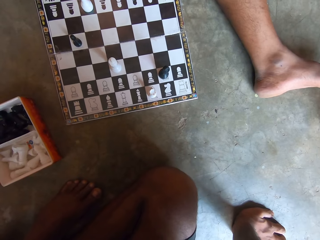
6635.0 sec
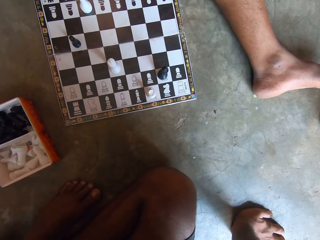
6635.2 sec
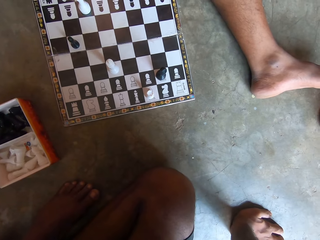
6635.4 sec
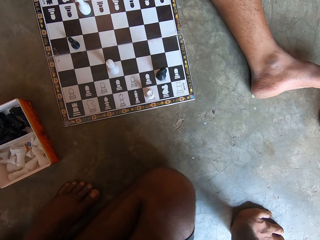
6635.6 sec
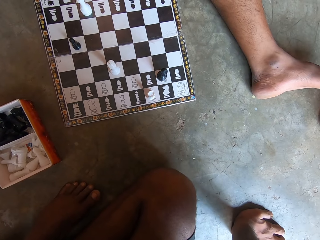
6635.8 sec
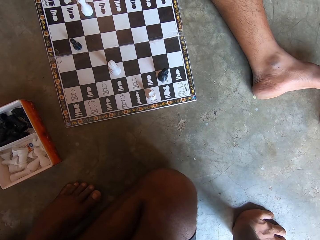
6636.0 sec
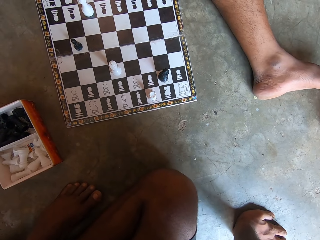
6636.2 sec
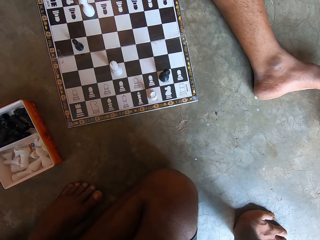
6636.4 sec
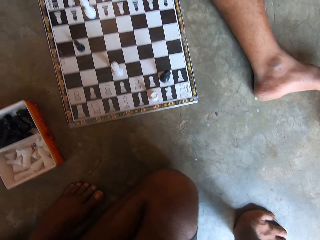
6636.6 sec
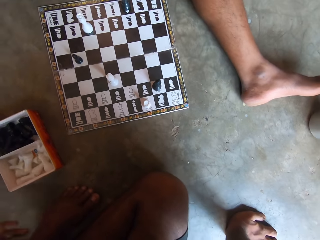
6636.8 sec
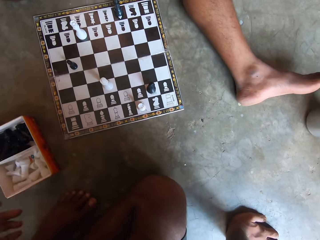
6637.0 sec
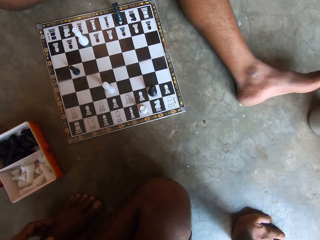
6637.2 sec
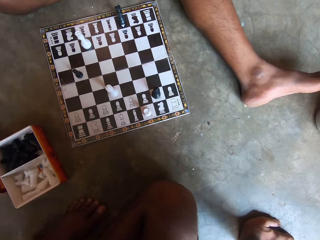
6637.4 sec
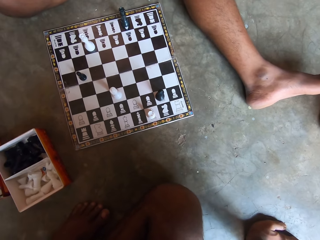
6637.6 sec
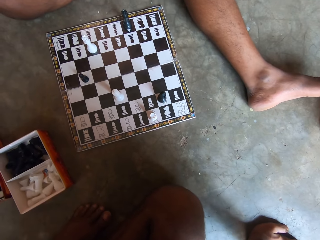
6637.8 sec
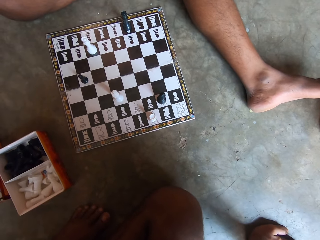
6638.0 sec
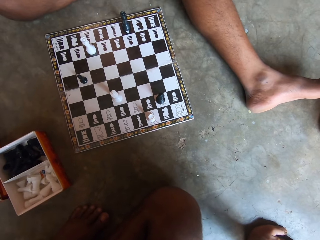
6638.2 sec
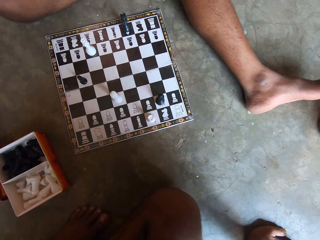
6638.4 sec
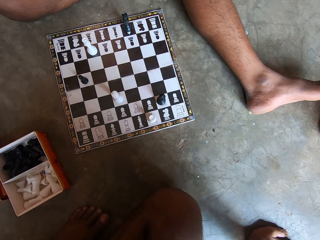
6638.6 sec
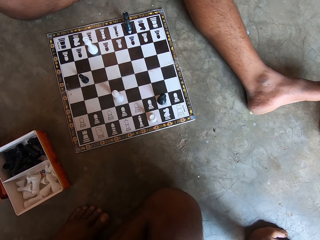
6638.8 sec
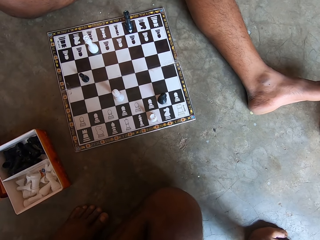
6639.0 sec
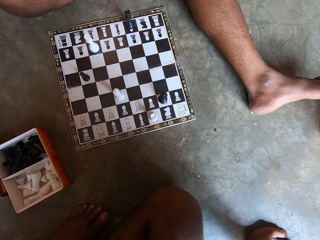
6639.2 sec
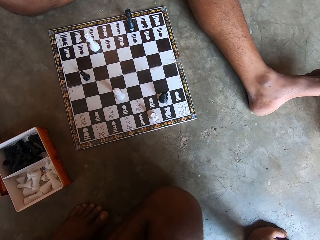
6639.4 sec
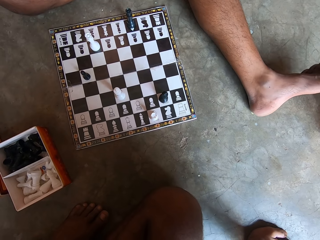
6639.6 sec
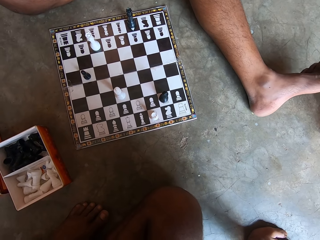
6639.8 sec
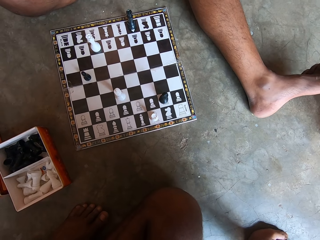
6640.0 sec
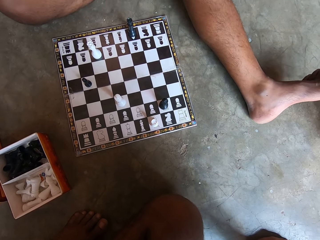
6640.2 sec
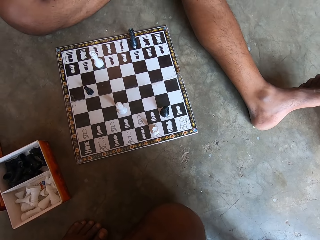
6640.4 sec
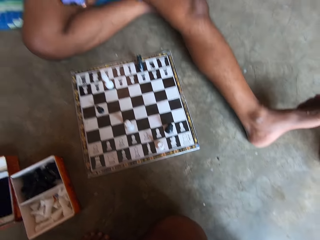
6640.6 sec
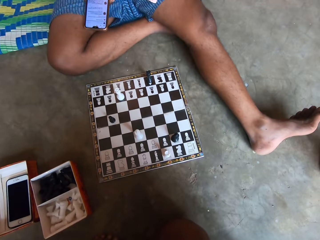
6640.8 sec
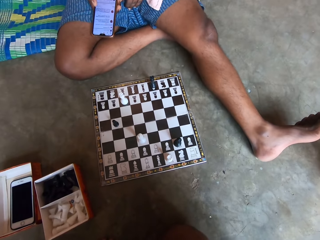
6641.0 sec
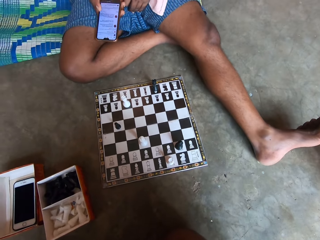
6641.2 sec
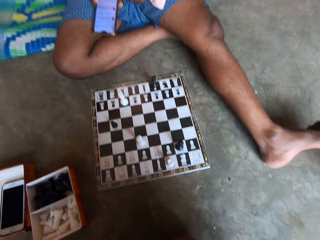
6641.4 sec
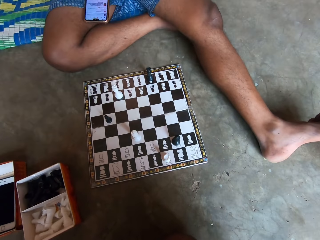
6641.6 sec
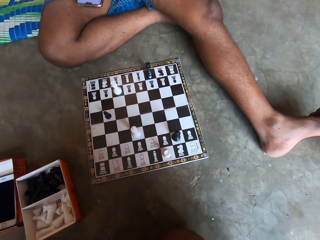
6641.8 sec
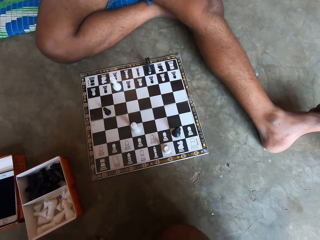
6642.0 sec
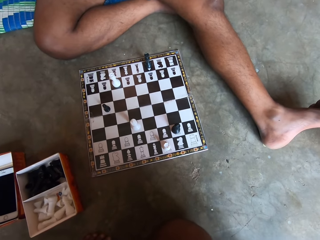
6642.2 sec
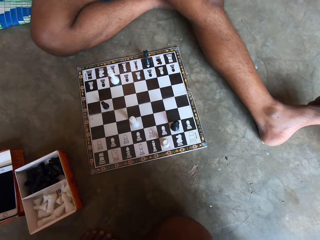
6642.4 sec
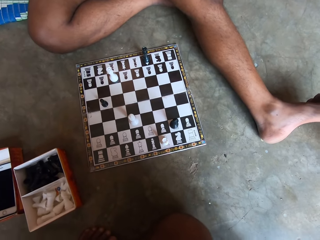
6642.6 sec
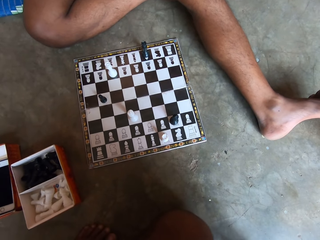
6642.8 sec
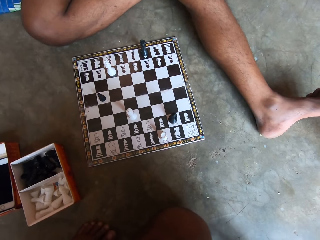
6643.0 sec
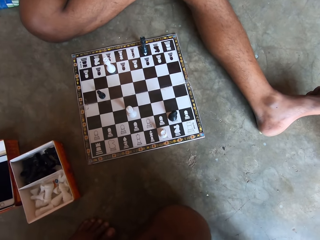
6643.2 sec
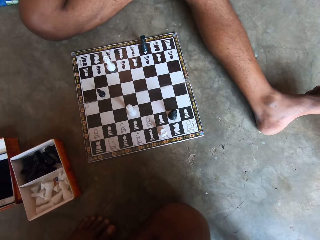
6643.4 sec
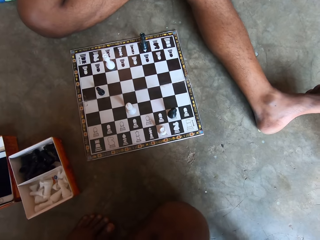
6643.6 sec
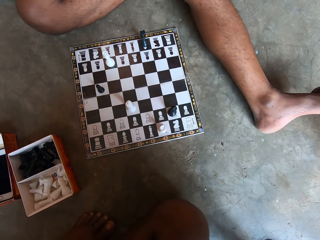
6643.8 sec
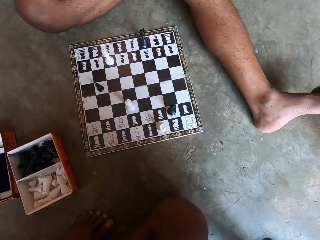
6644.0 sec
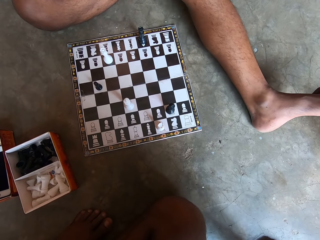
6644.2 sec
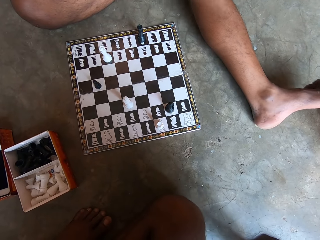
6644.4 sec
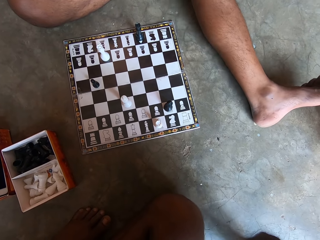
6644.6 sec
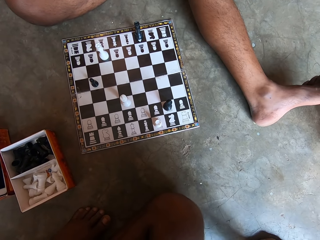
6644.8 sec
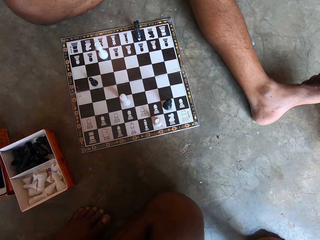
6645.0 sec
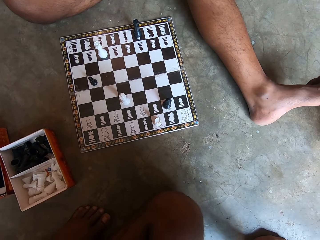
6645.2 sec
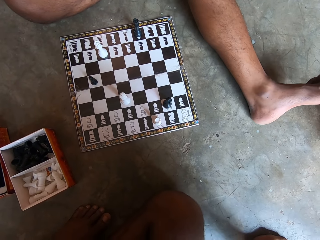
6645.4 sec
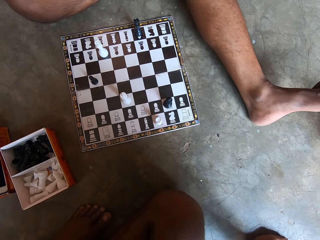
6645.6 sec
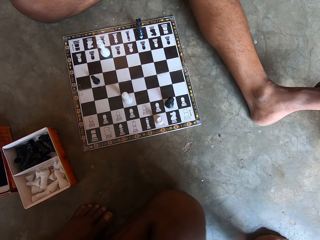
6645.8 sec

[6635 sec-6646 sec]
The man shakes his left leg.

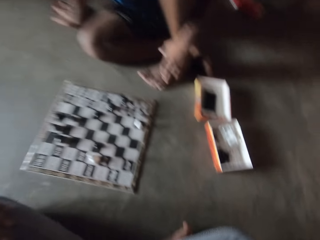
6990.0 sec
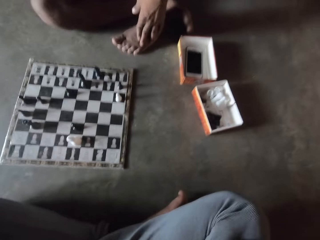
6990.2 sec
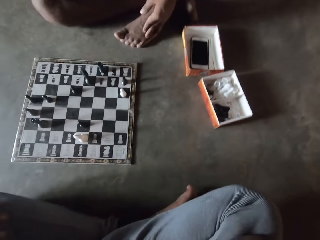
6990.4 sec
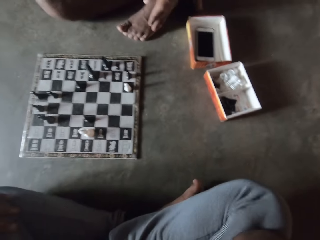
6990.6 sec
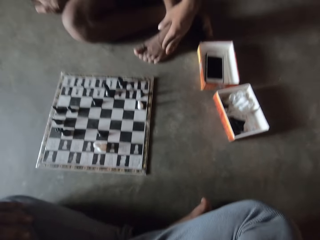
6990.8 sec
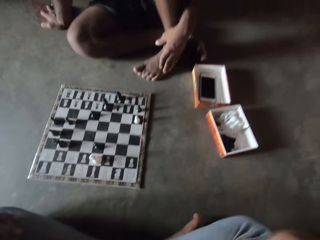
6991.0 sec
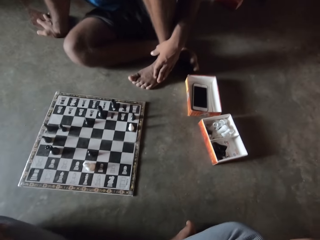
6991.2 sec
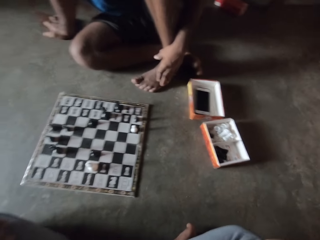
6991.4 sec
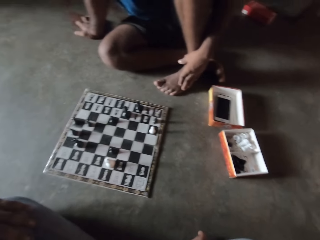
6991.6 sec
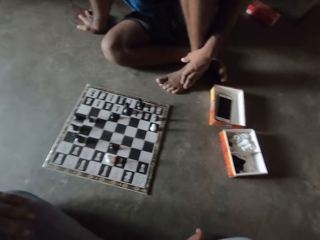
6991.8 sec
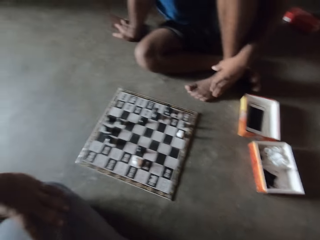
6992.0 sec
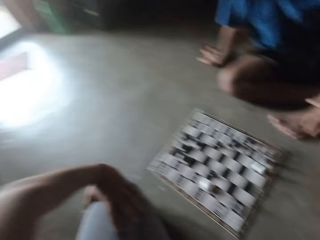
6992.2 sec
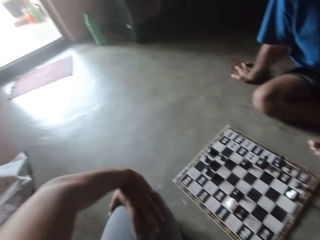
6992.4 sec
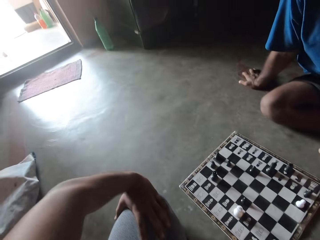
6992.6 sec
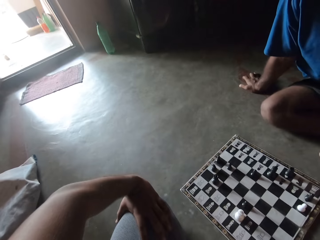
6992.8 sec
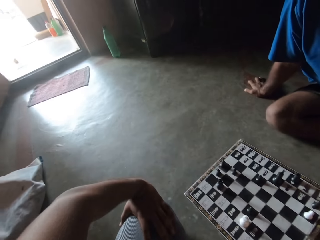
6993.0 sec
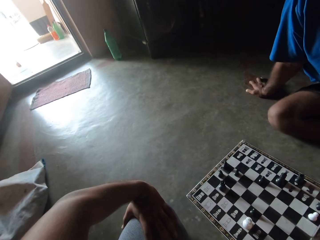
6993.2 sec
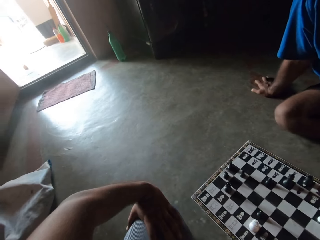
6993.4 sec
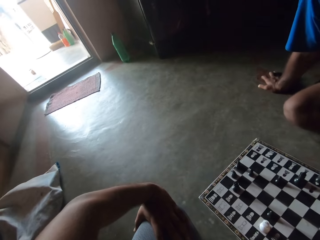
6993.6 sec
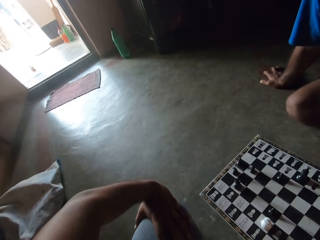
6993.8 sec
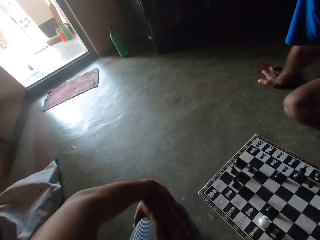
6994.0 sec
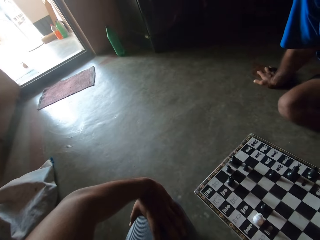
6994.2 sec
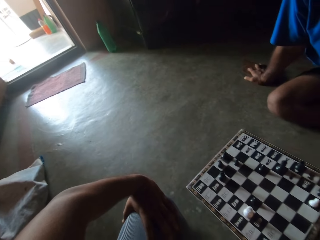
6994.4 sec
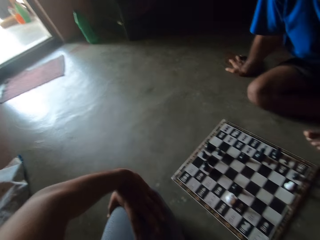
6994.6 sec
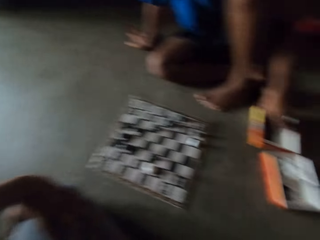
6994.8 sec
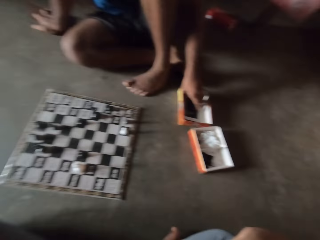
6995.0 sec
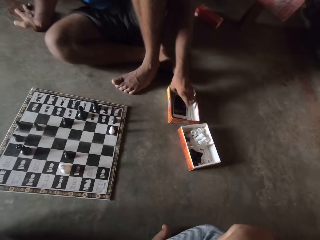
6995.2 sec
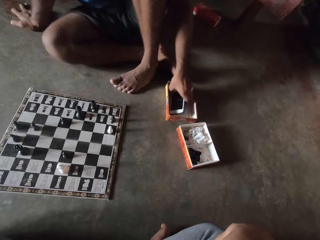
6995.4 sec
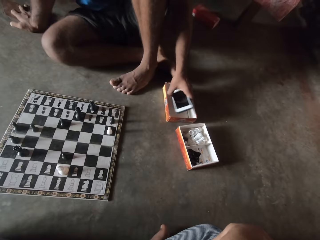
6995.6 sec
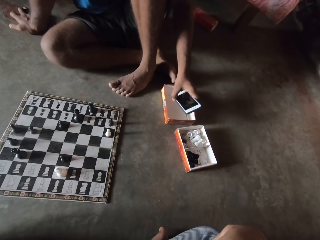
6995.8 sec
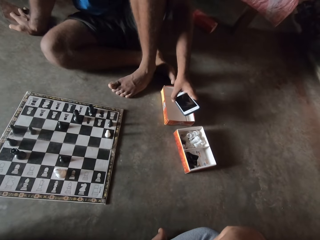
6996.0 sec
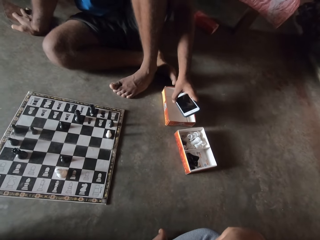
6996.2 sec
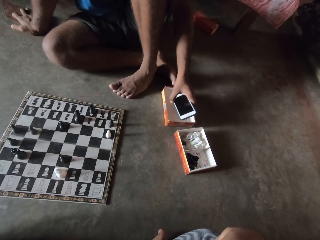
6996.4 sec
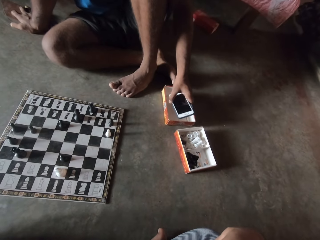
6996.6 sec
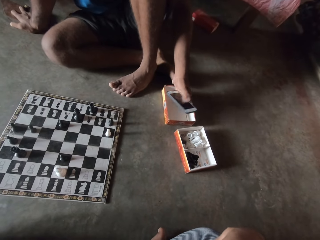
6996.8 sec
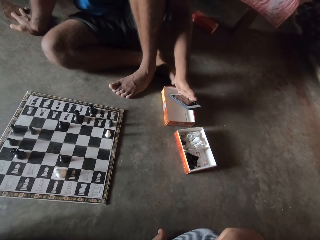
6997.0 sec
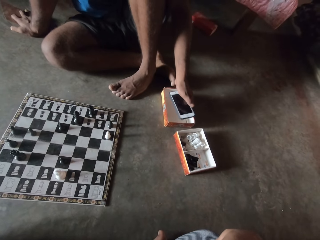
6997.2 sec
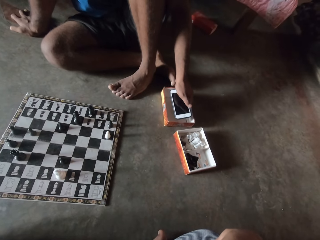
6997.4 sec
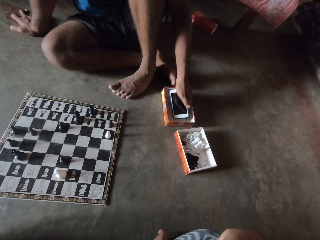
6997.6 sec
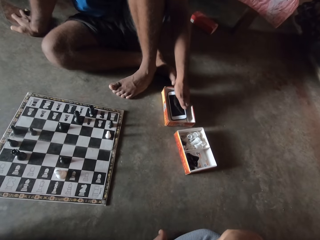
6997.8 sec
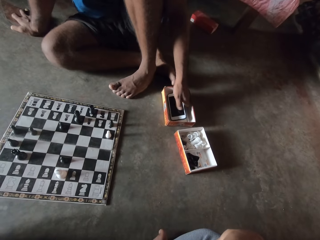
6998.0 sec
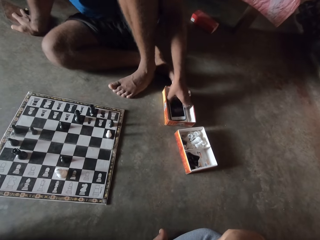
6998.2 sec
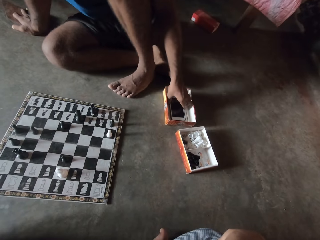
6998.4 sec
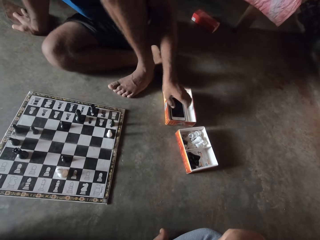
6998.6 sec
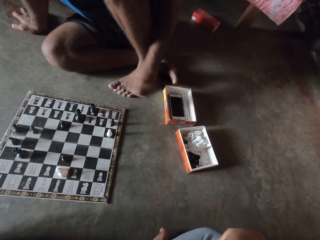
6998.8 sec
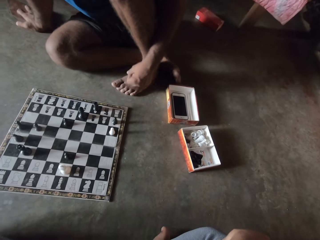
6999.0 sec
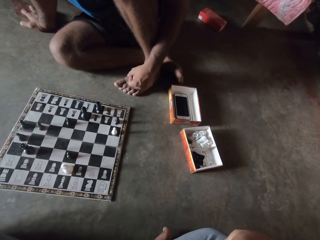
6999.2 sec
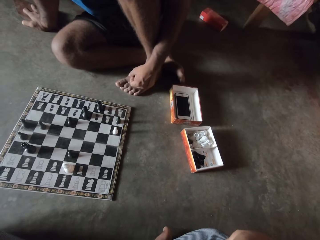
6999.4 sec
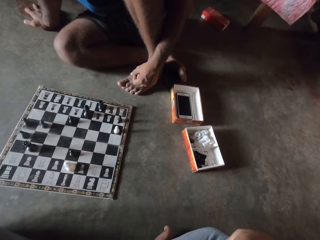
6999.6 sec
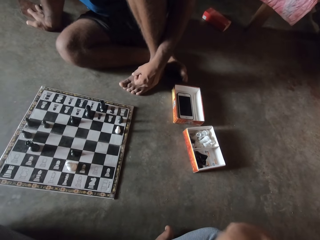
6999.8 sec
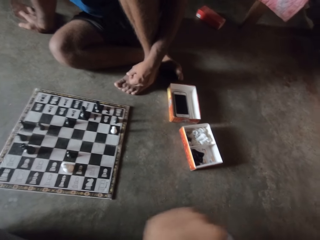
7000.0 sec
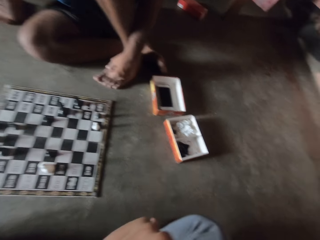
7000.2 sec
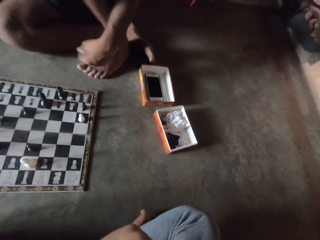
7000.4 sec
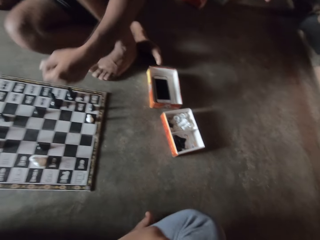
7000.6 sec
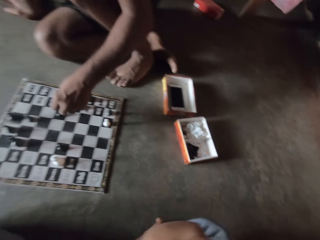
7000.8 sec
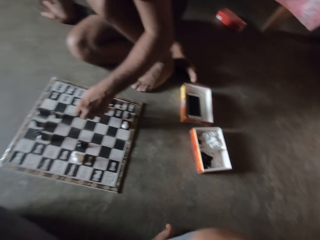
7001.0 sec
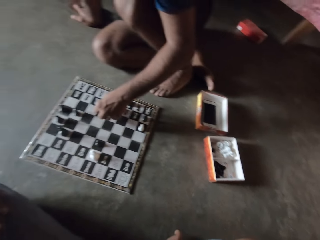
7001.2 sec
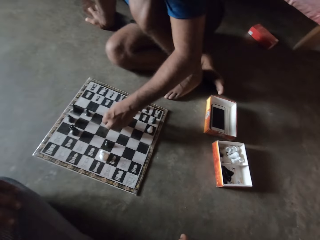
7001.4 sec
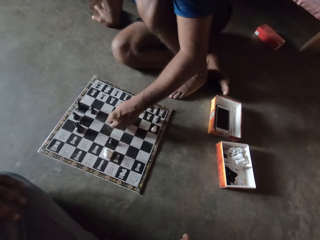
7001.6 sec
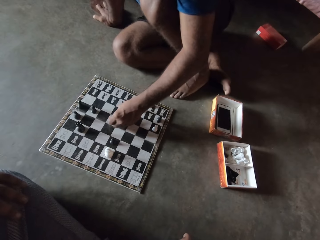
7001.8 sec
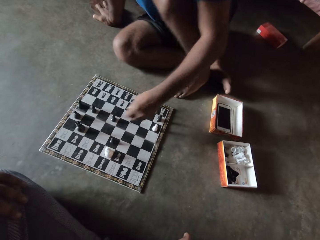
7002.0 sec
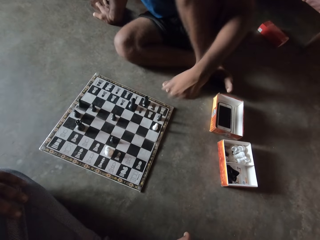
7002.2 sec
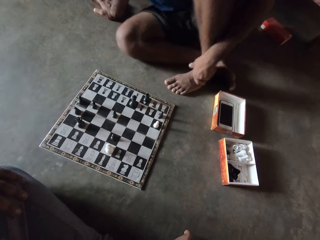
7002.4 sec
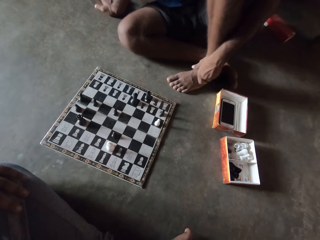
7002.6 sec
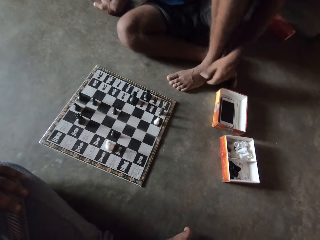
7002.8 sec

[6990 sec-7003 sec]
The camera wearer turns around. The man picks up the phone from the carton to his left again. The man looks at the mobile phone, presses the phone, and puts the phone in the carton on the floor. The man touches his left leg. The man moves a black piece on the chessboard on the floor. The camera wearer touches his legs with his left hand. The man moves a hand on the feet on the floor.
